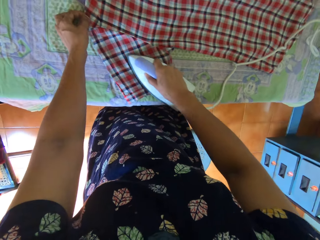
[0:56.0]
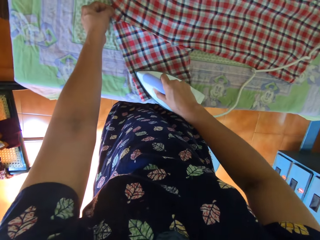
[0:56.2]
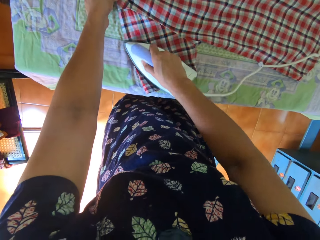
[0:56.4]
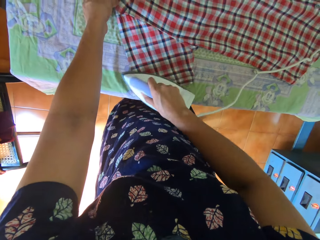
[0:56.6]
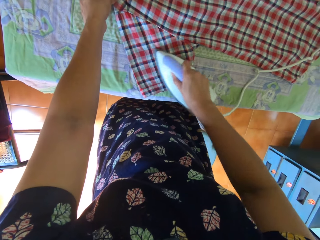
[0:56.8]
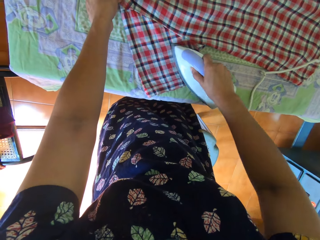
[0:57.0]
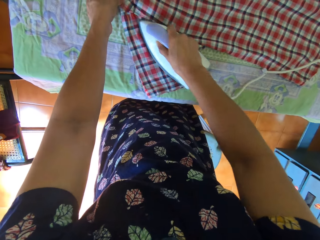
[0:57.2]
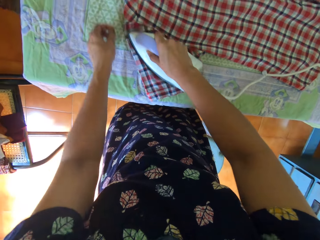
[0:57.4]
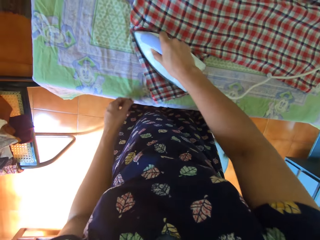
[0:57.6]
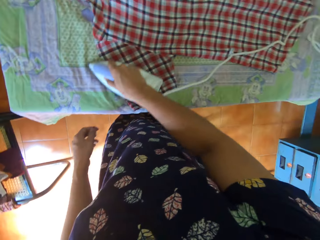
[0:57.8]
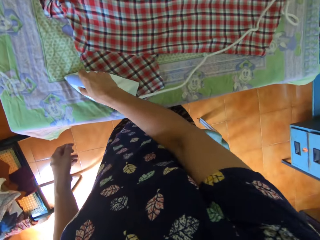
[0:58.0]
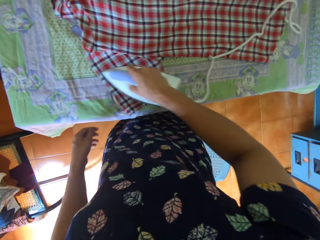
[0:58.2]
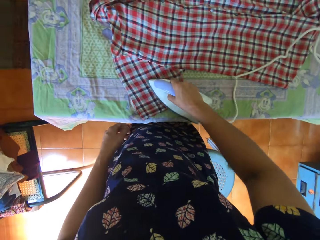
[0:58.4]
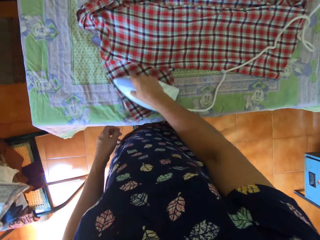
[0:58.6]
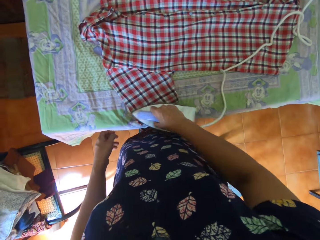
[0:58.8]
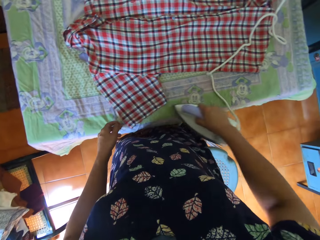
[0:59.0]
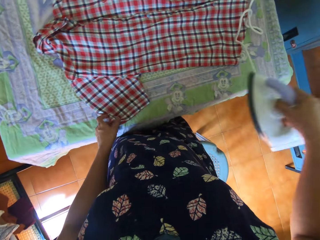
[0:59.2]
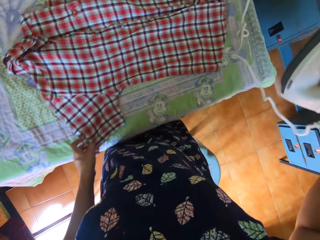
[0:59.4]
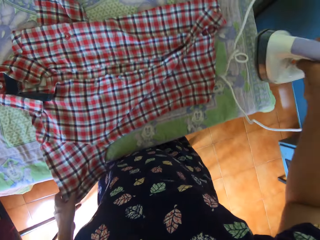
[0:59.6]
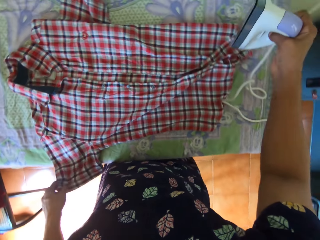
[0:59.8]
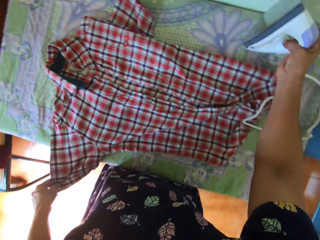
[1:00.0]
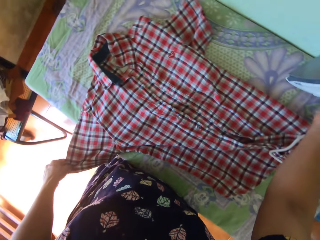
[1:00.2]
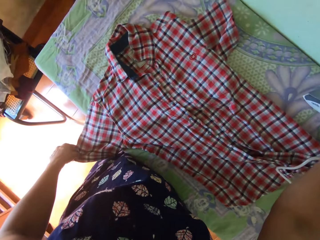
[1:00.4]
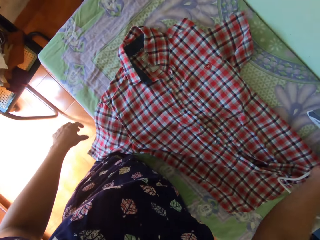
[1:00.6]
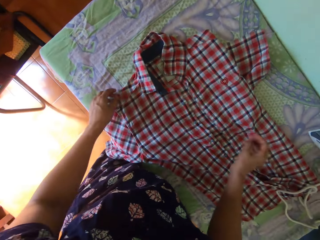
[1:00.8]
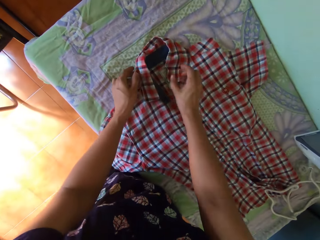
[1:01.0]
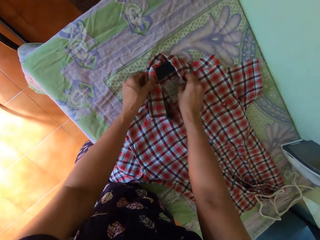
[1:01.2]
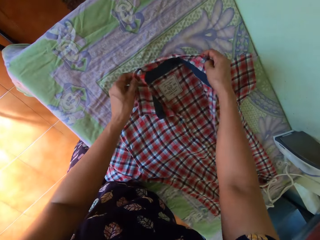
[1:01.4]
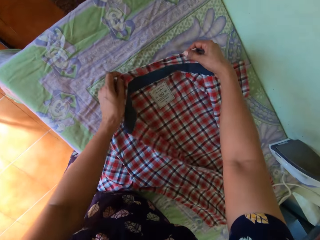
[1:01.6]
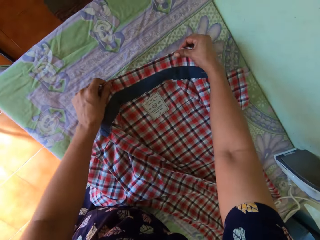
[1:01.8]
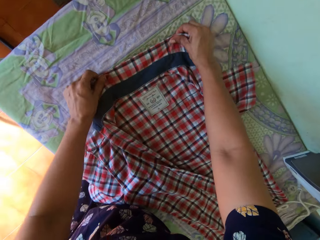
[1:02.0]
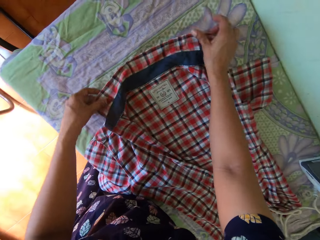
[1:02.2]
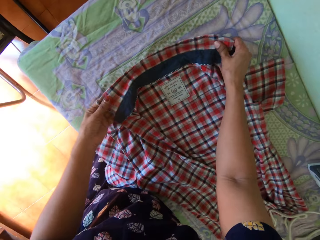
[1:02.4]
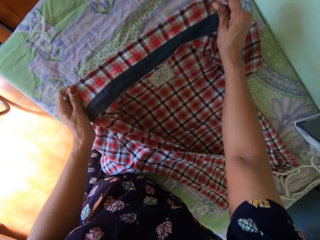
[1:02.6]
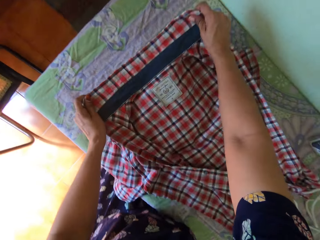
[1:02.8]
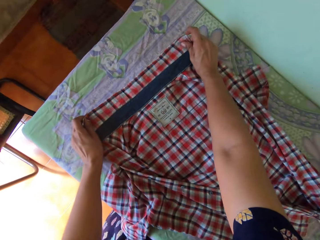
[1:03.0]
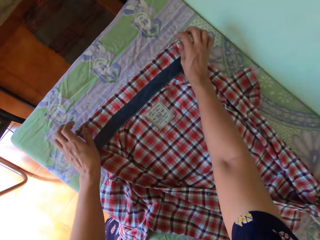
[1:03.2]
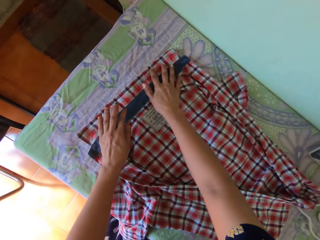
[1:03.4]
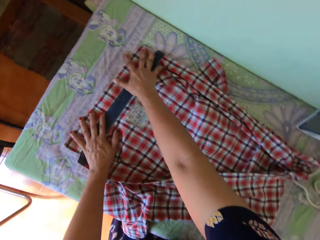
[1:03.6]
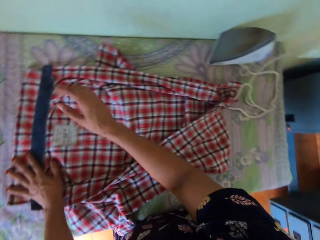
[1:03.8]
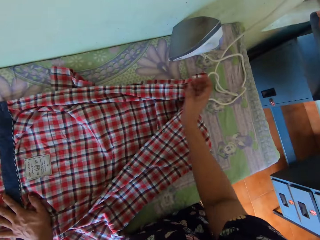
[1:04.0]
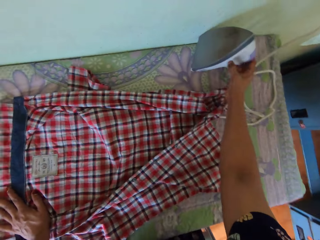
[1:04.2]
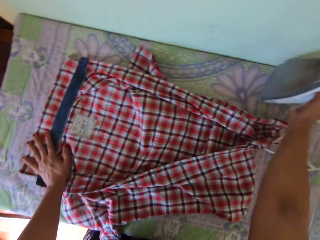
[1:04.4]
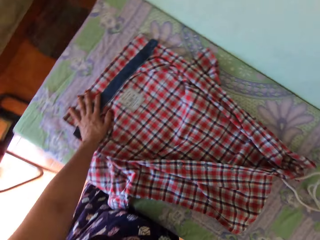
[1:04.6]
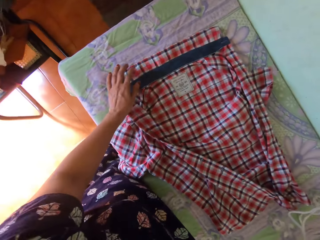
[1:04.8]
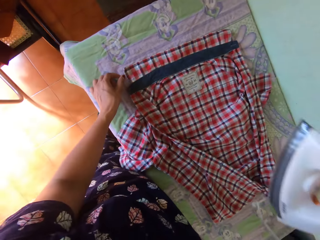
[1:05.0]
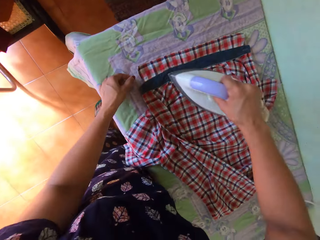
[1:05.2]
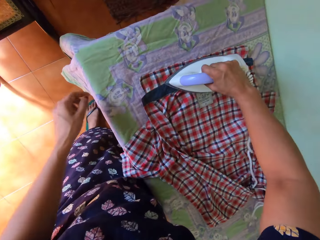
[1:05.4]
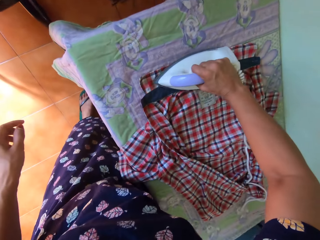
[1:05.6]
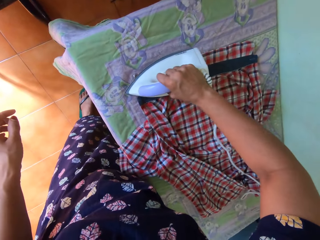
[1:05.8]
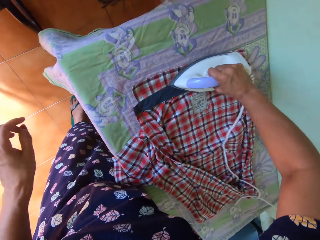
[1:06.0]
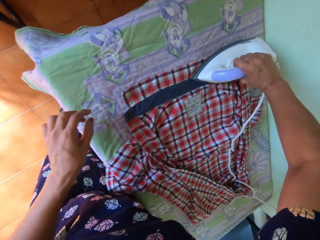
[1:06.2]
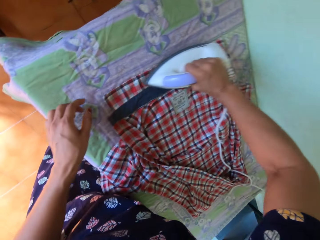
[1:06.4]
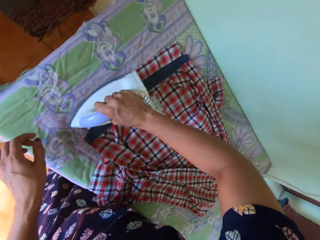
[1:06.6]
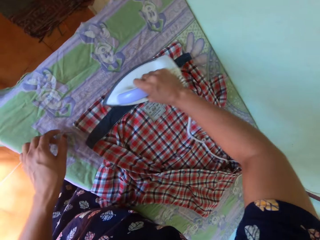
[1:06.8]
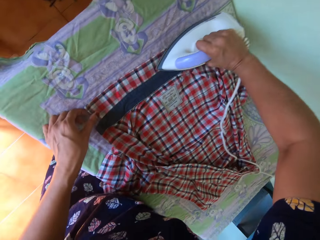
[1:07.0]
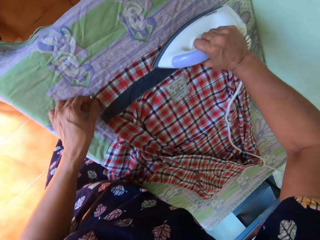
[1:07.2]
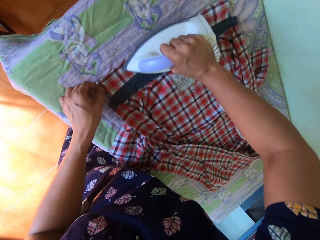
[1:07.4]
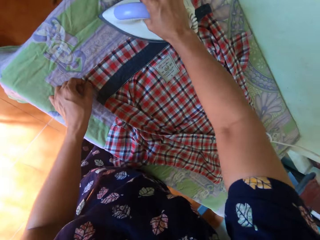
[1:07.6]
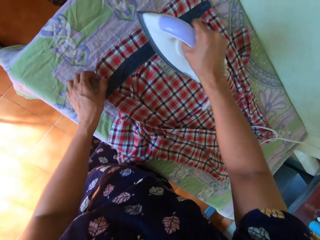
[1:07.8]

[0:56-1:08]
The camera wearer drops the iron on the table. She adjusts the collar of the shirt on the table with both hands. She spreads the collar of the shirt. She picks up the iron from the table with her right hand. She irons the shirt's collar on the table.

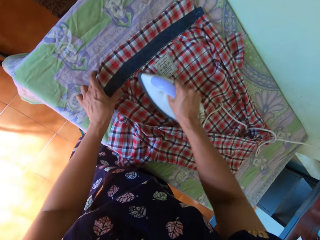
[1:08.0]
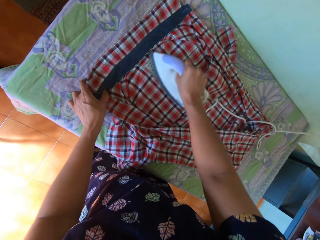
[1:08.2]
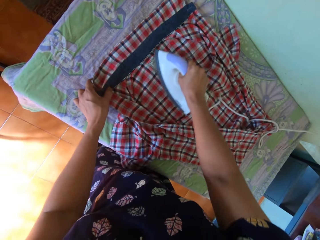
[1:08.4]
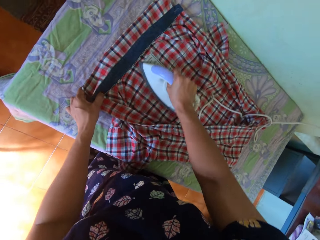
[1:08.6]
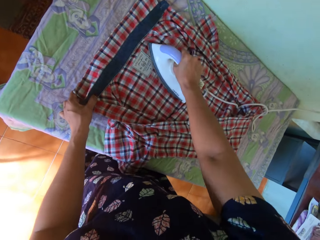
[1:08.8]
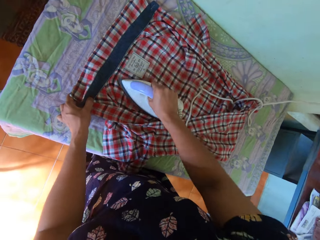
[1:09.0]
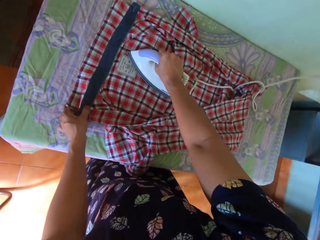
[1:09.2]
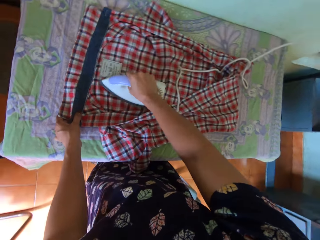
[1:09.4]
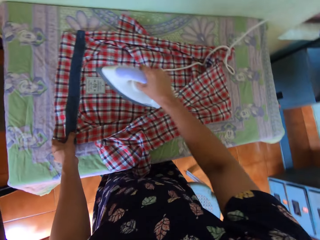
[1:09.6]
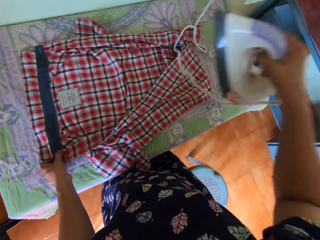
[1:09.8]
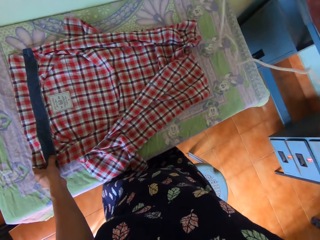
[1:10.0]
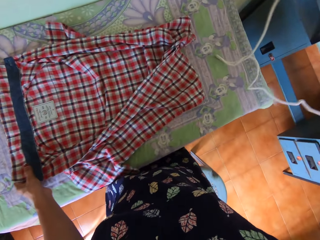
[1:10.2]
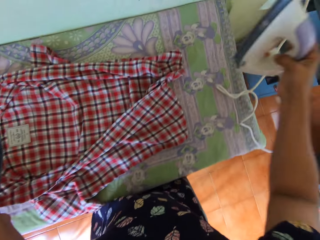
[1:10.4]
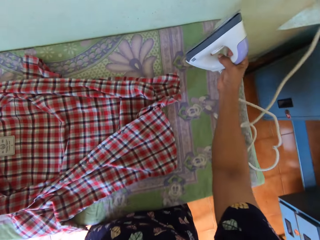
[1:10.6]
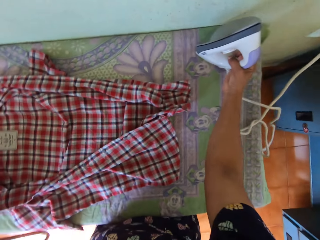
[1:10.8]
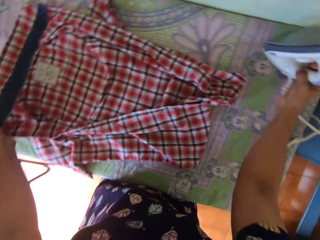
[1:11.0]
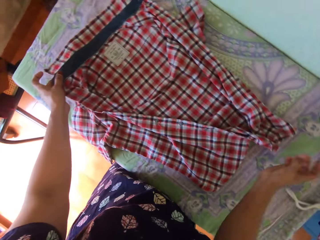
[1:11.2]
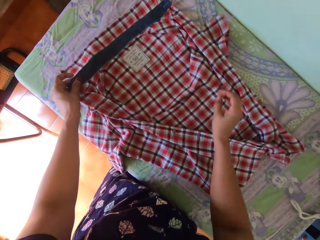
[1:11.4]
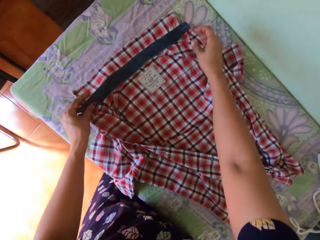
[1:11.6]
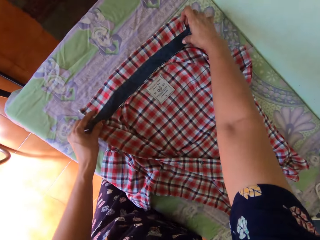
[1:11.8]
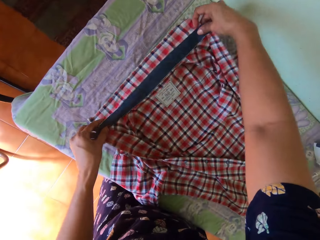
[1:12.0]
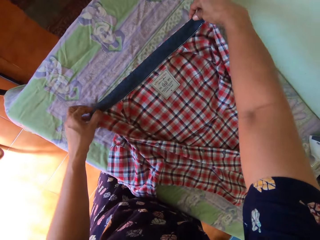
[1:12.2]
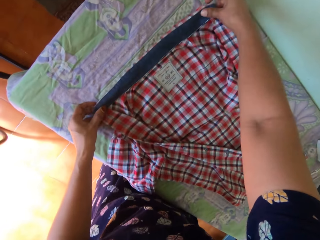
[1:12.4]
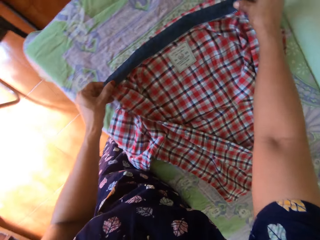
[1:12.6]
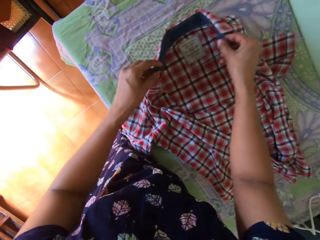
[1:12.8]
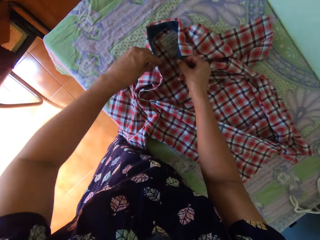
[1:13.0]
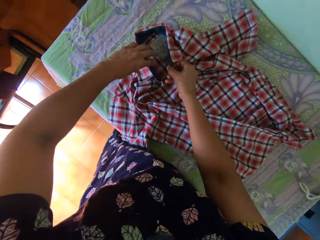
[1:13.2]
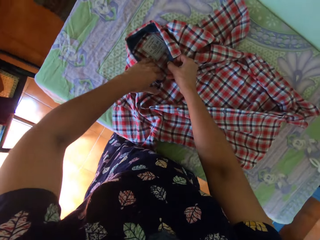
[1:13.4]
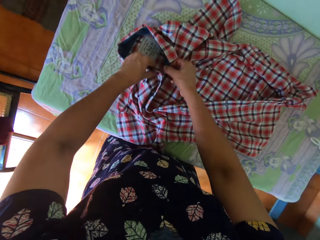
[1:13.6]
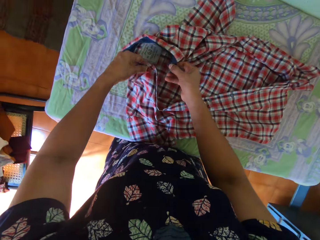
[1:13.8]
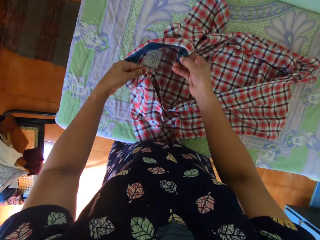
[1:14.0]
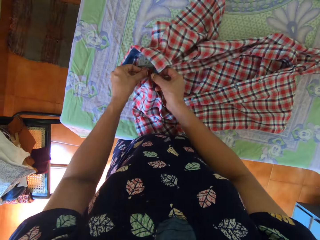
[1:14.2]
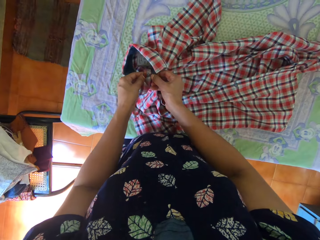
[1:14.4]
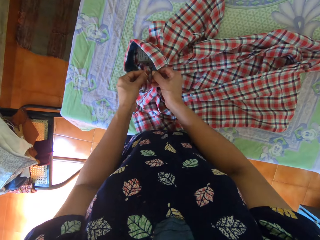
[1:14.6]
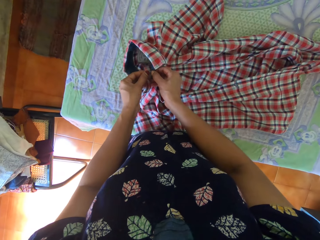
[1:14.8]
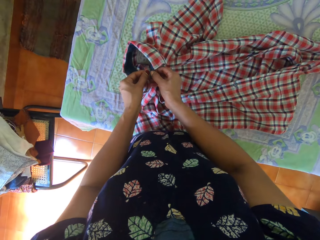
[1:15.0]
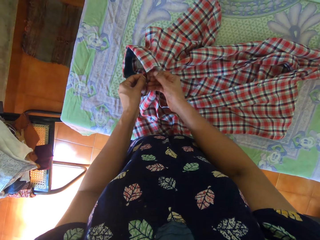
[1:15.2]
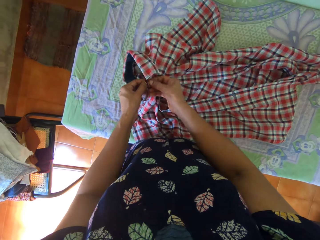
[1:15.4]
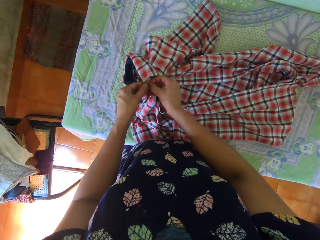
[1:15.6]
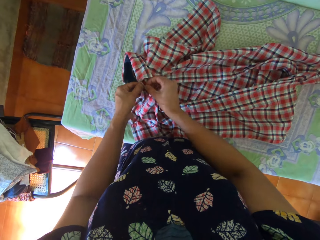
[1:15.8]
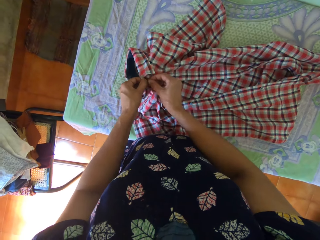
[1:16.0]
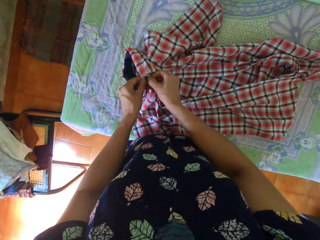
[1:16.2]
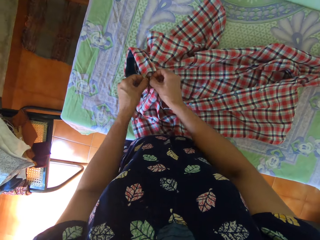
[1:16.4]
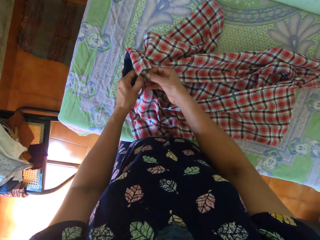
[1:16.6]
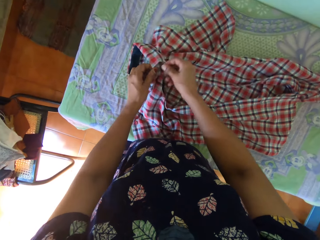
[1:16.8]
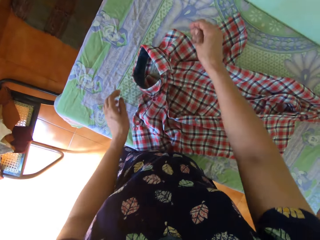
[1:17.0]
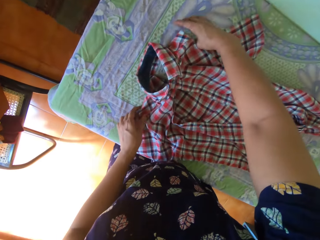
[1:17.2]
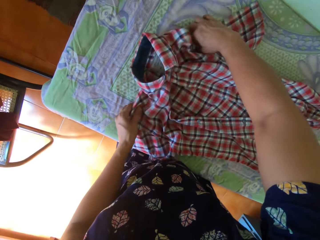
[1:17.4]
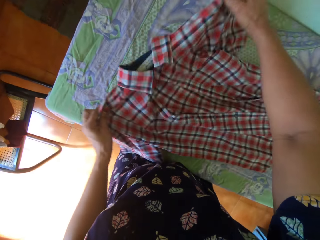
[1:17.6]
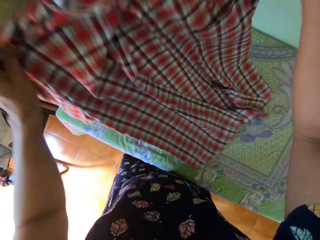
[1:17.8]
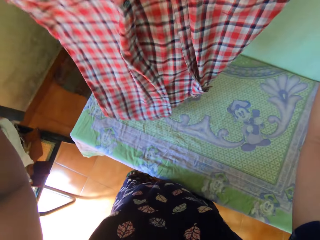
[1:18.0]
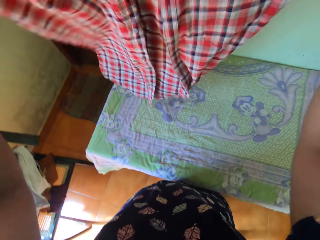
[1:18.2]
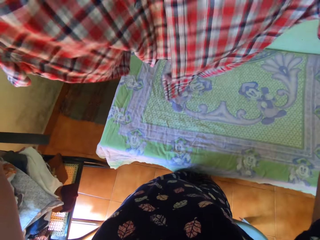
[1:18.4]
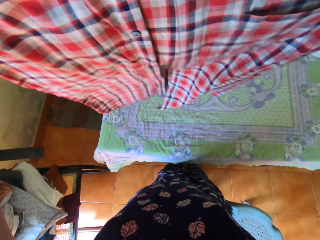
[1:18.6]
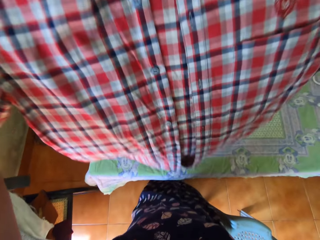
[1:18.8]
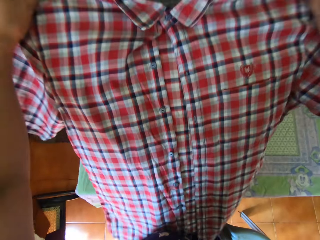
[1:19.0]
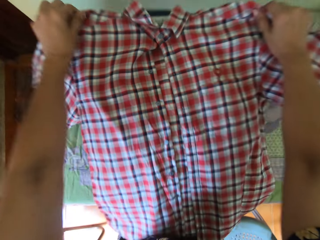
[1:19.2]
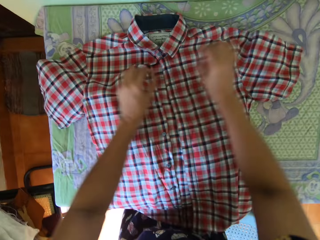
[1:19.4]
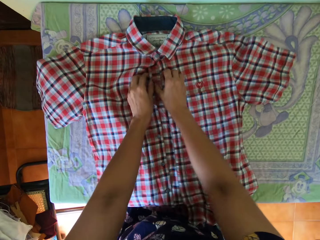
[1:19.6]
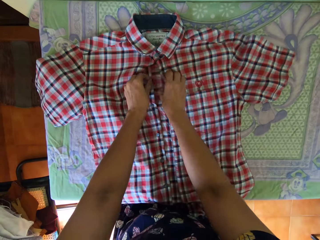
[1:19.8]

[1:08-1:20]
The camera wearer adjusts the collar of the shirt on the table with both hands. He drops the iron on the table. He folds the shirt's collar. He buttons the shirt on the table with both hands. He lifts the shirt from the table with both hands. He holds the shirt in his hand. He shakes the shirt with both hands and drops the shirt on the table with both hands.
